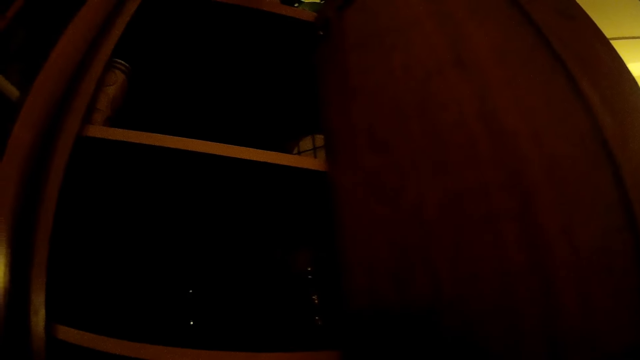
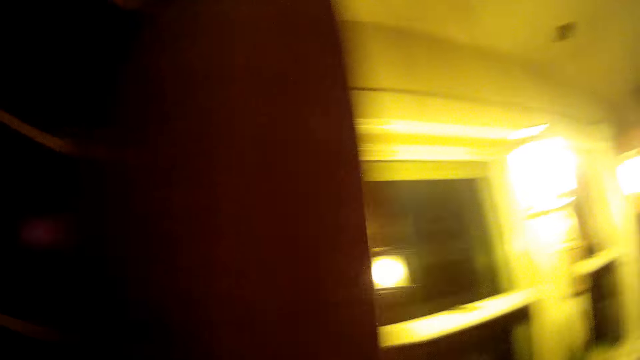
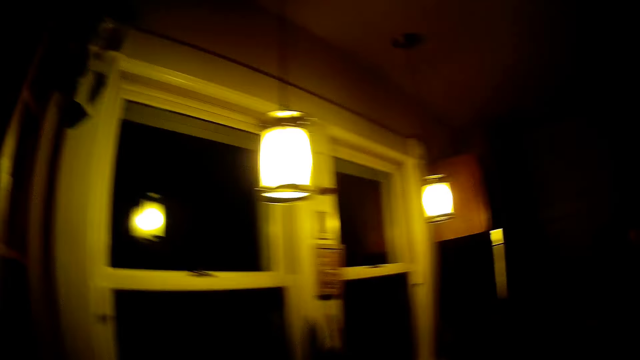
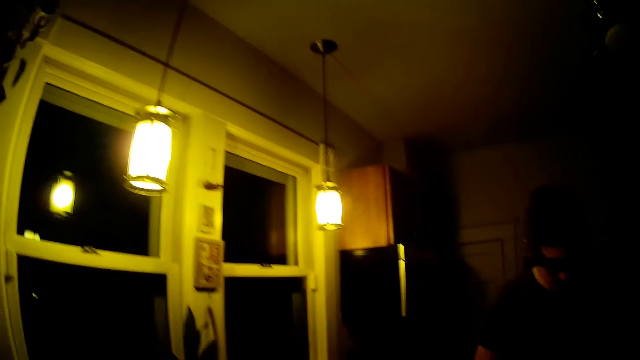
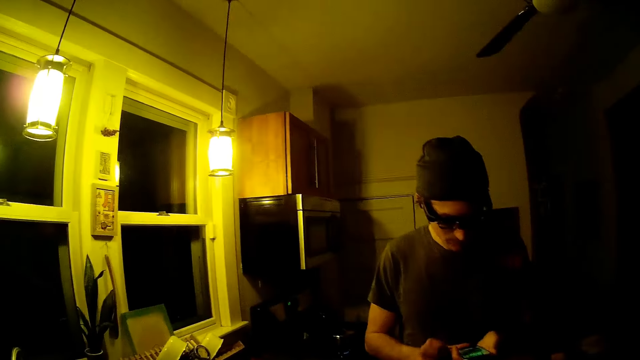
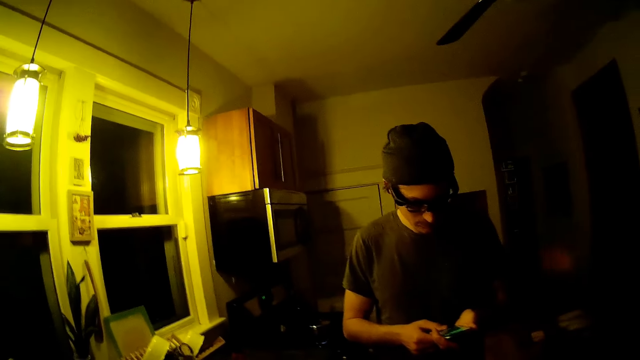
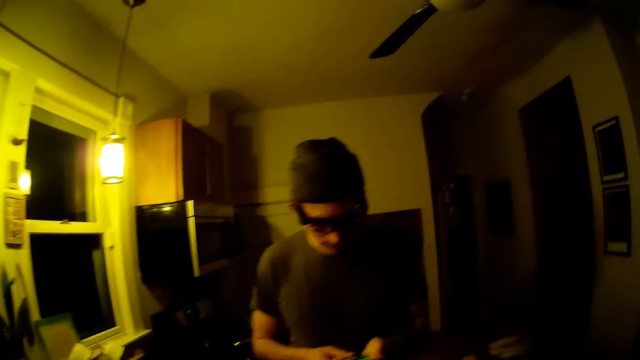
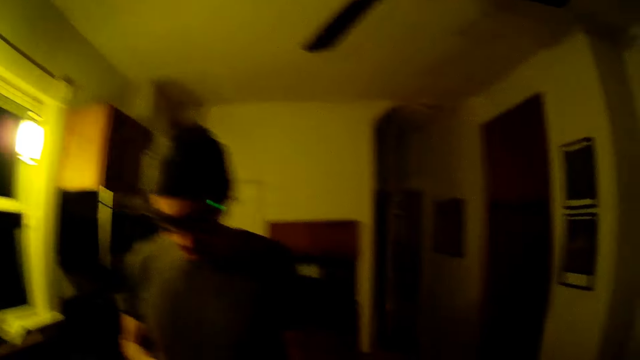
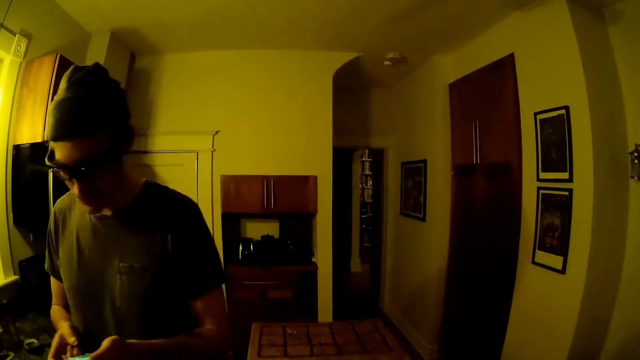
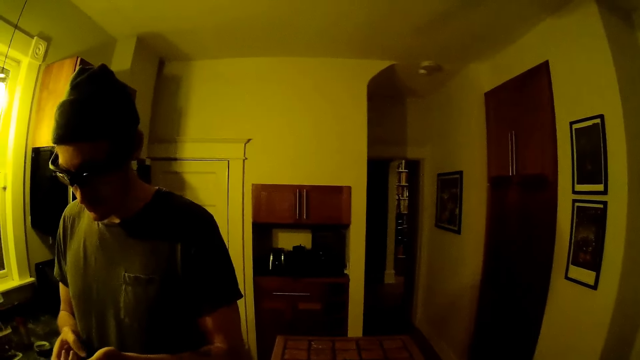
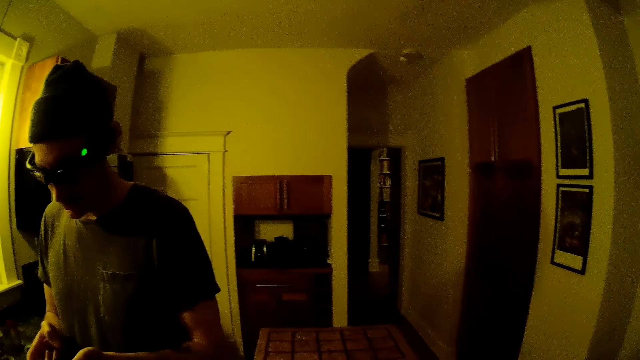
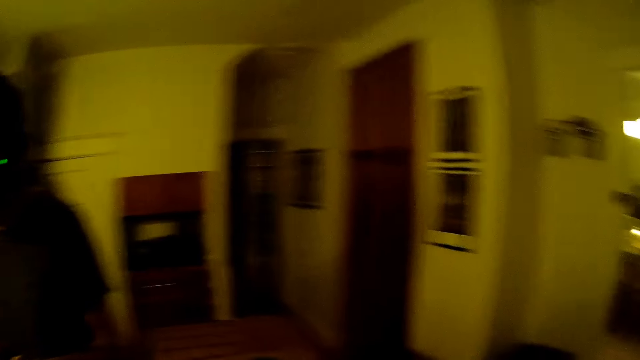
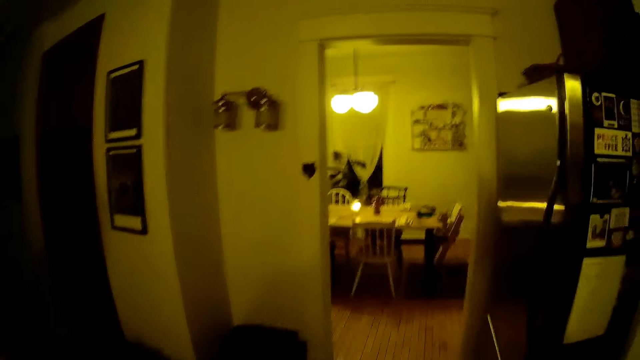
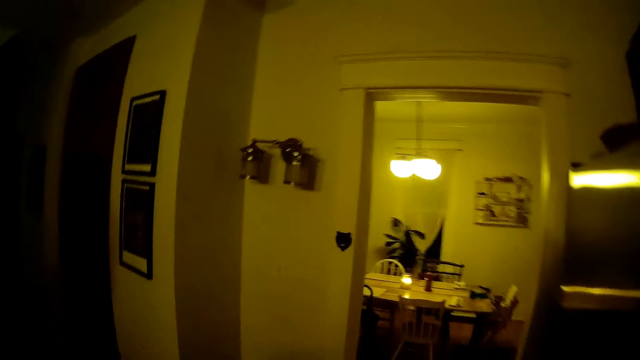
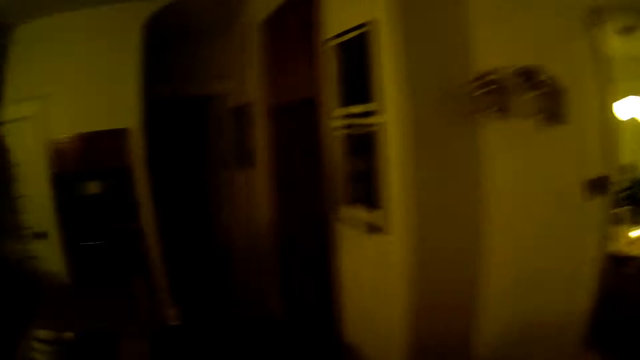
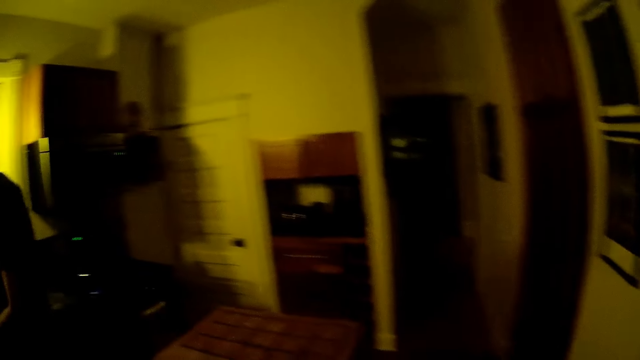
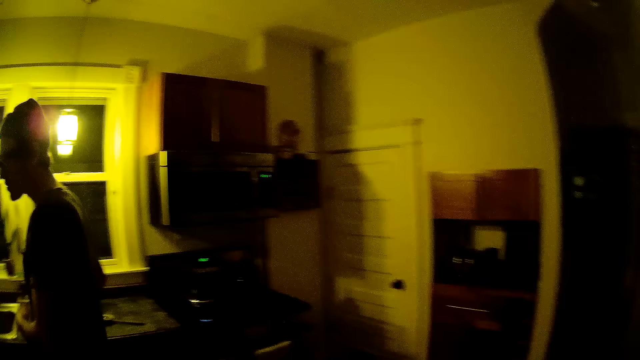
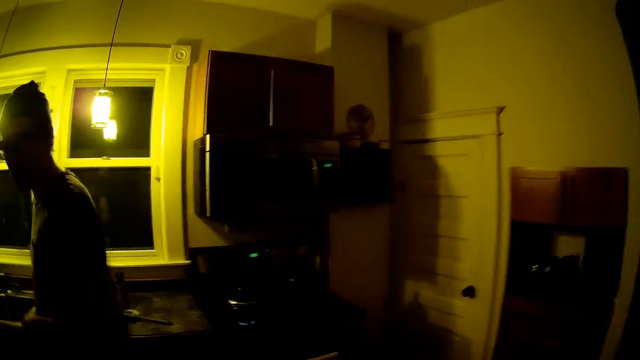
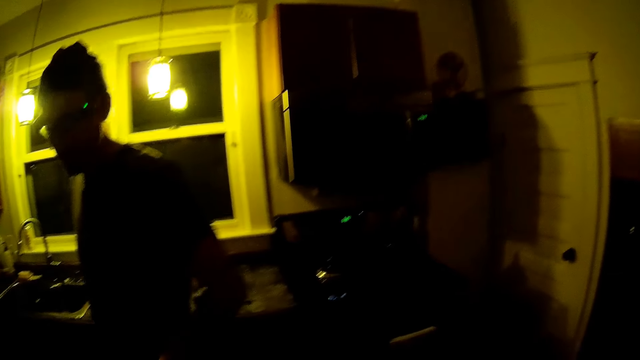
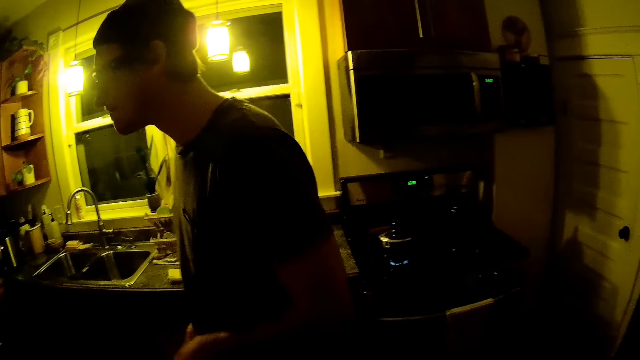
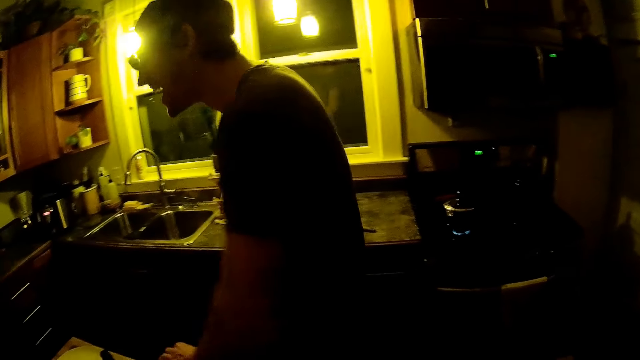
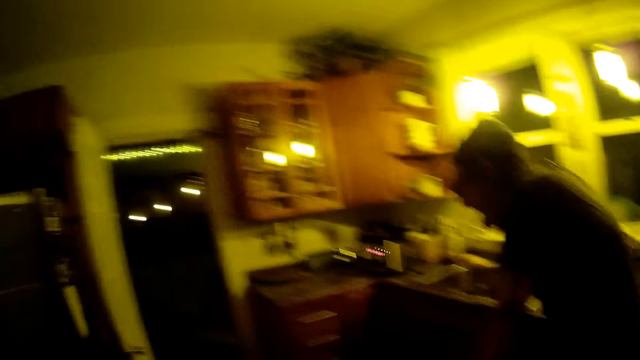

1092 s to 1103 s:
The camera wearer stares around. The man operates a phone with both hands. The man operates the phone again. The camera wearer interacts with the man. They converse.

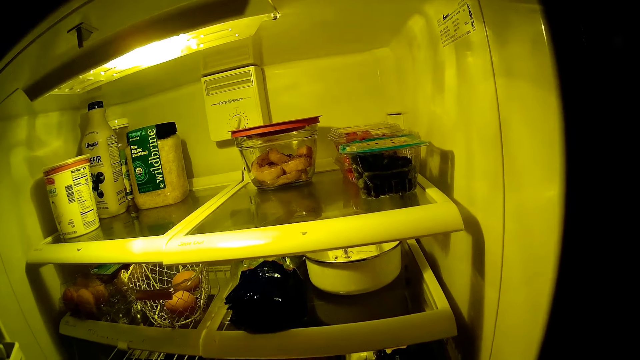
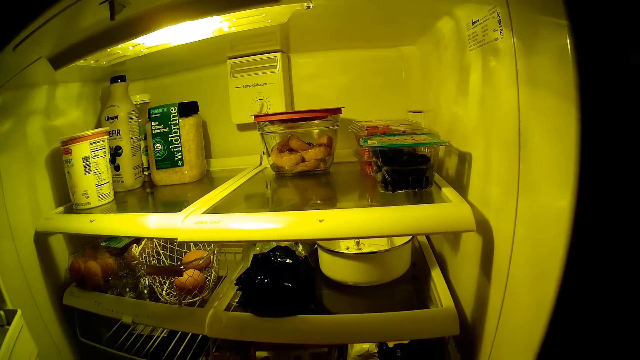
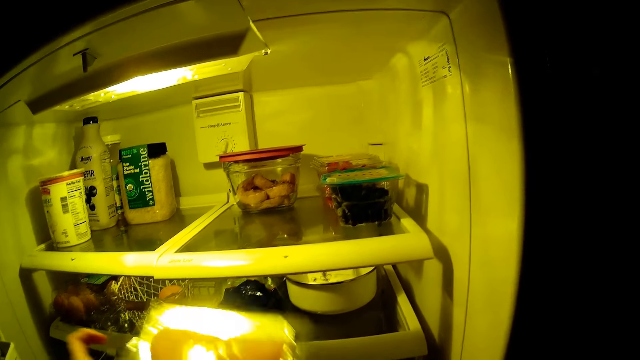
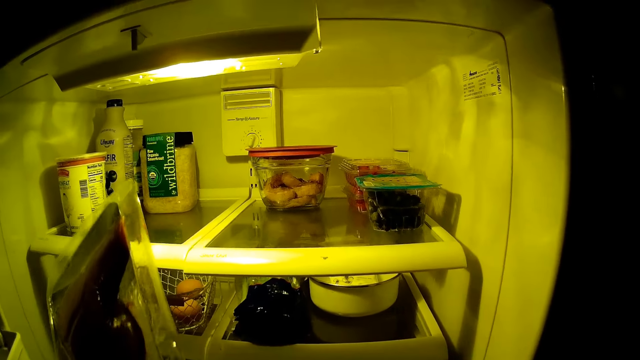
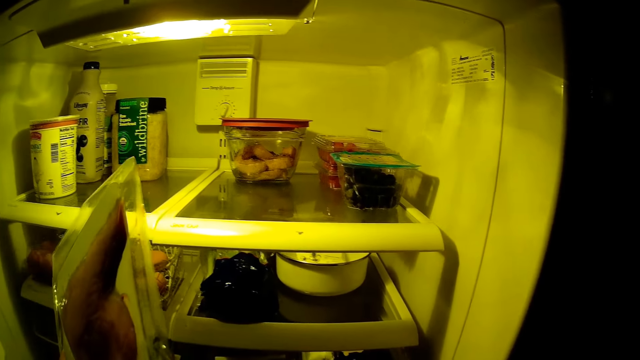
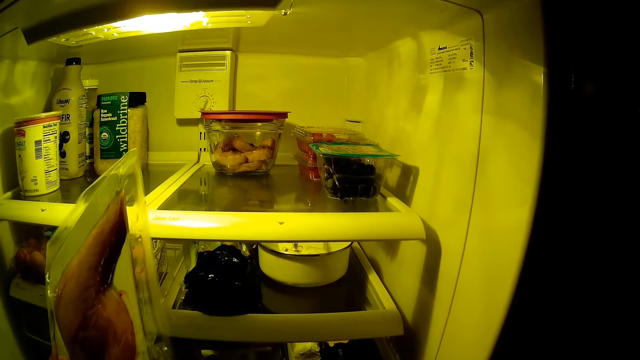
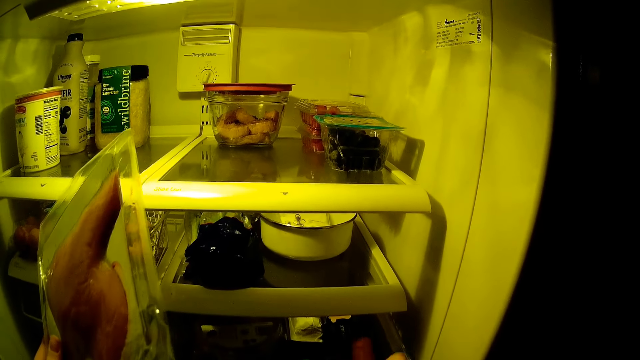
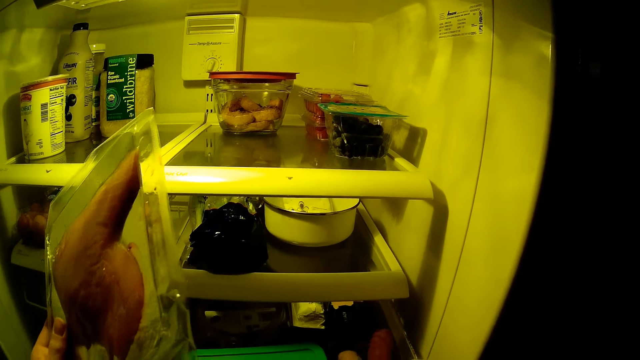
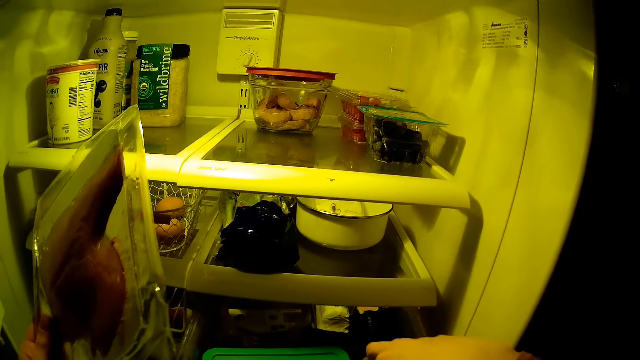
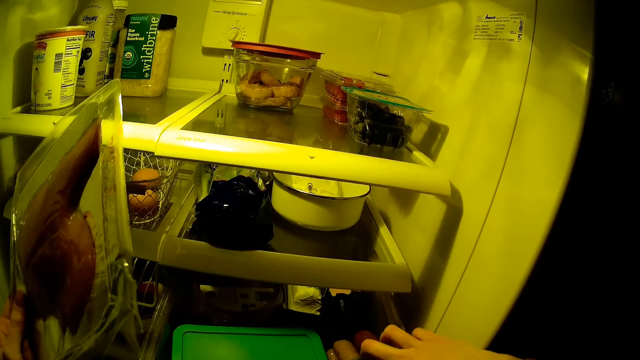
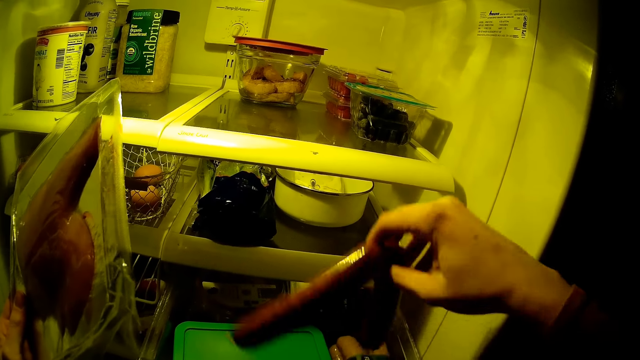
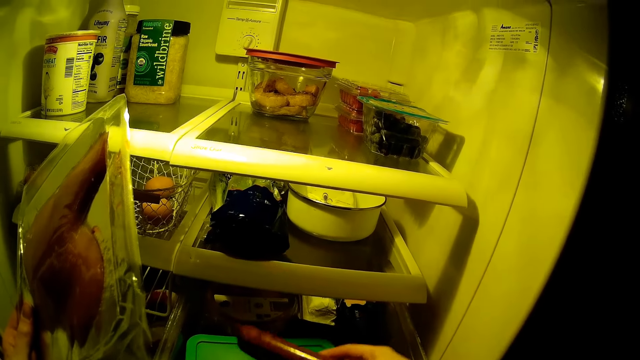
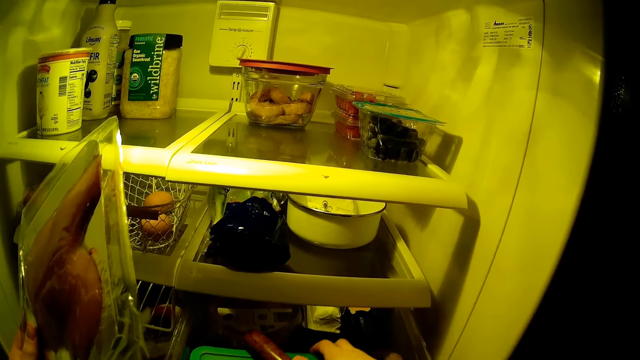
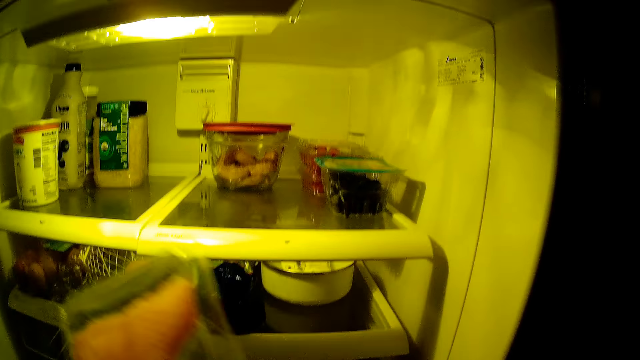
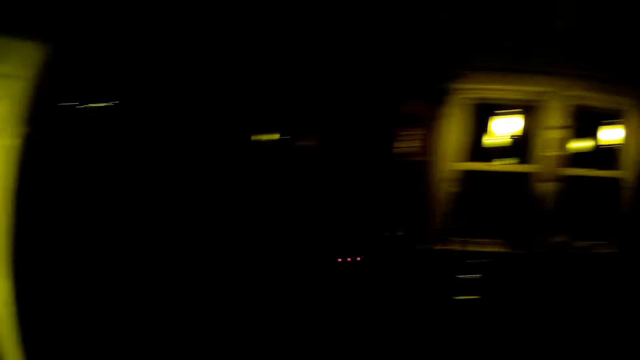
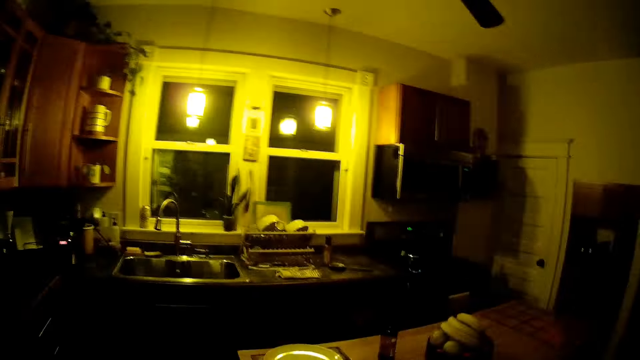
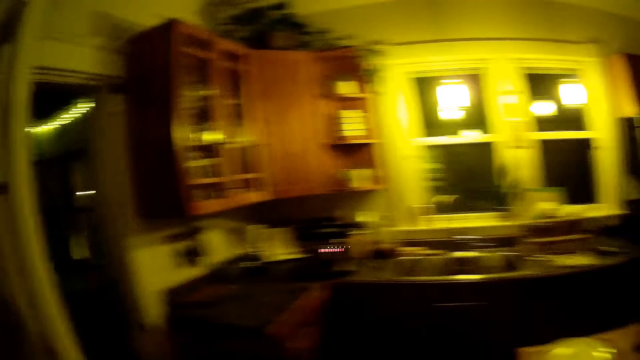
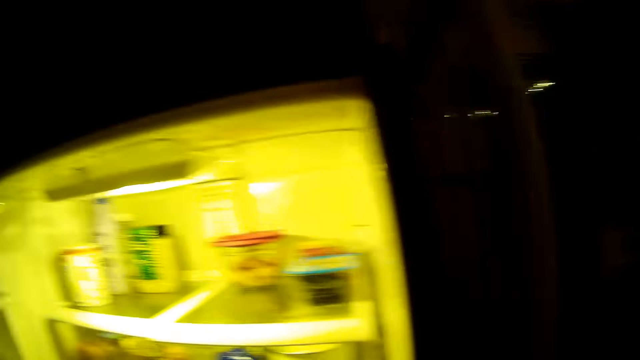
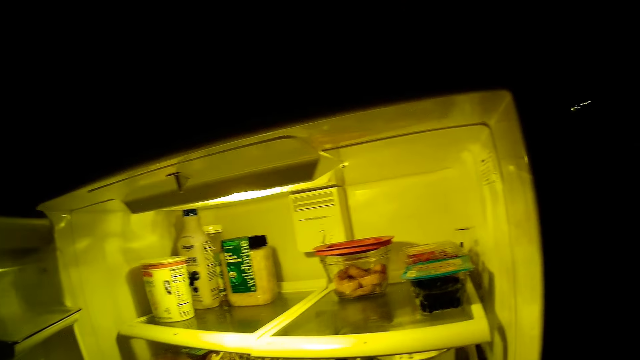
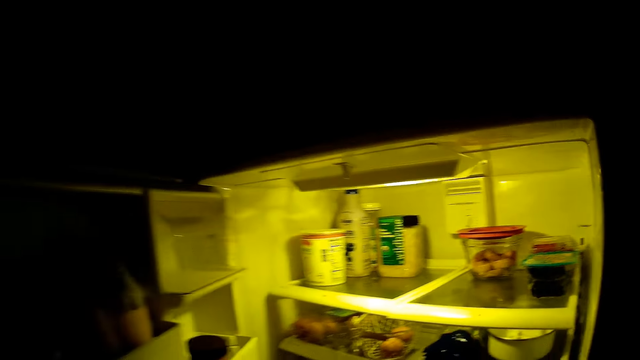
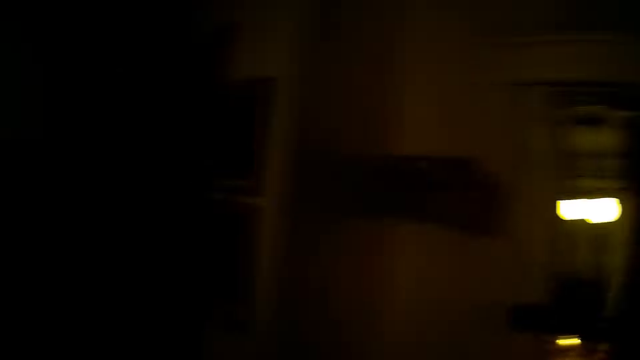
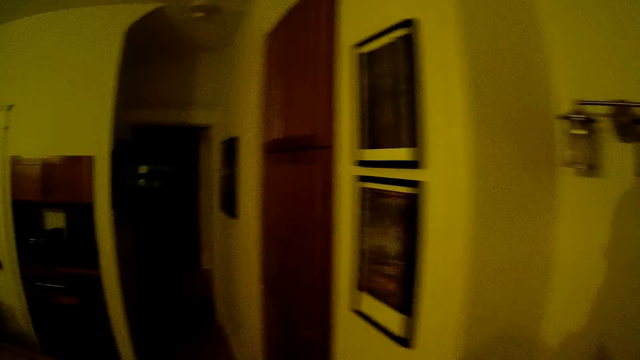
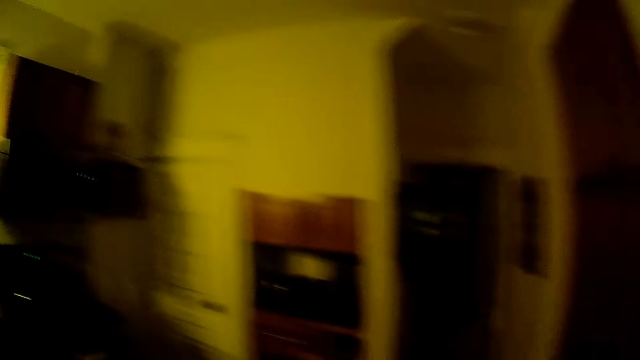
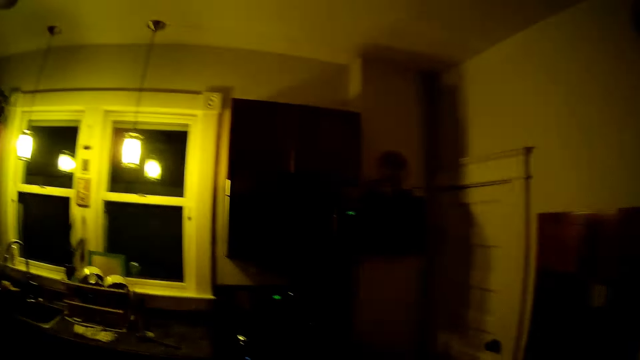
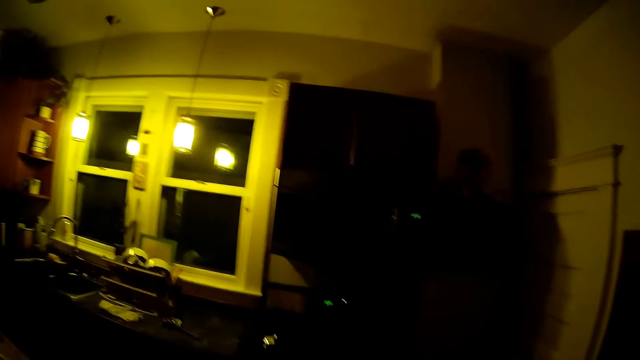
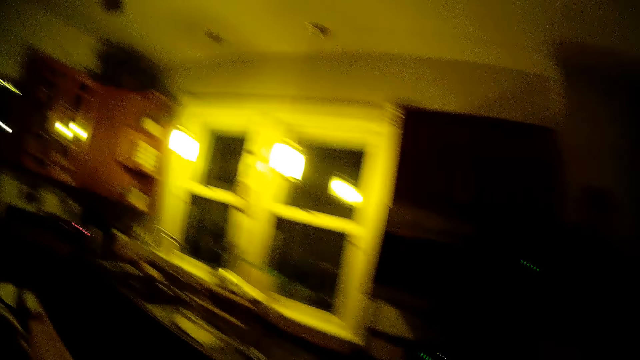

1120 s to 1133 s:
The camera wearer brings out a pack of chicken from the refrigerator with her left hand. She places a sausage on a bowl in the refrigerator with her right hand. She turns around and walks a few steps.
